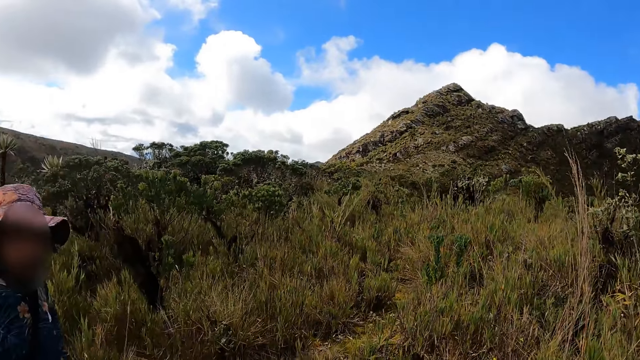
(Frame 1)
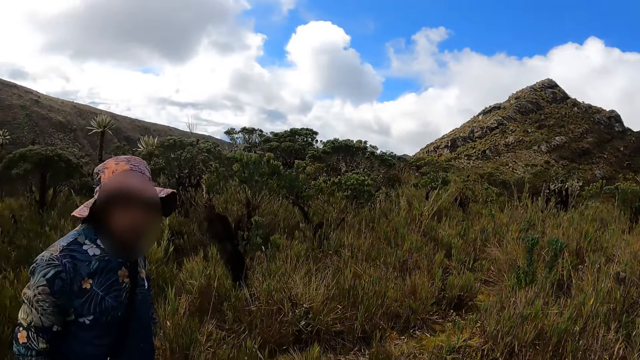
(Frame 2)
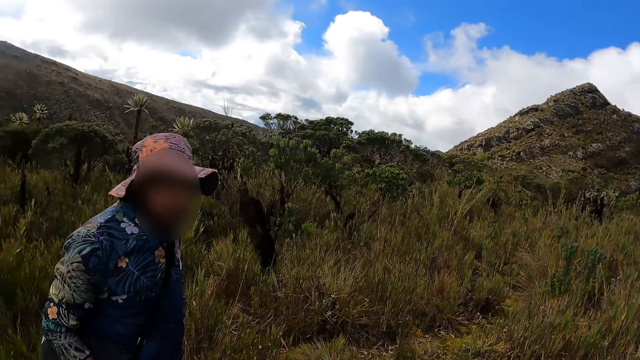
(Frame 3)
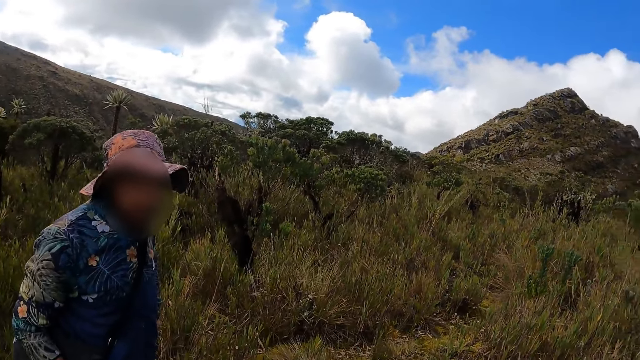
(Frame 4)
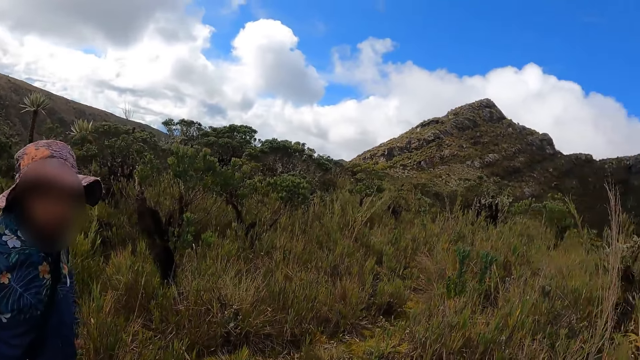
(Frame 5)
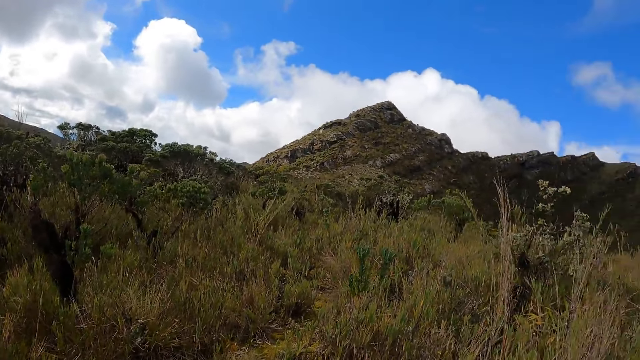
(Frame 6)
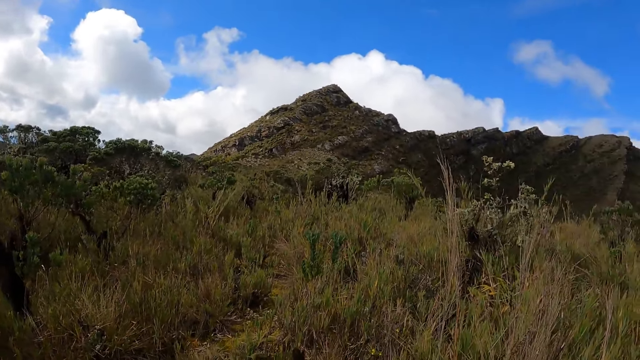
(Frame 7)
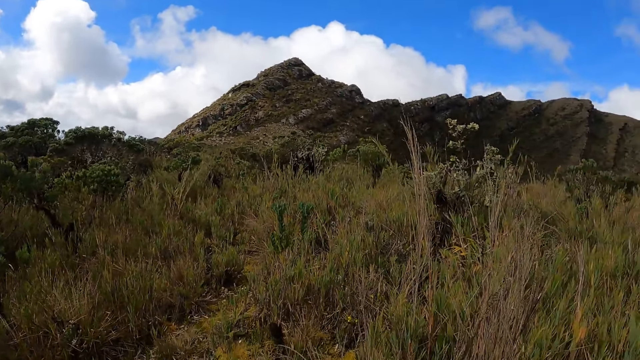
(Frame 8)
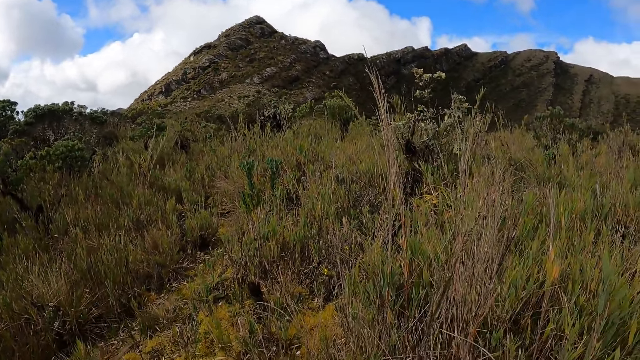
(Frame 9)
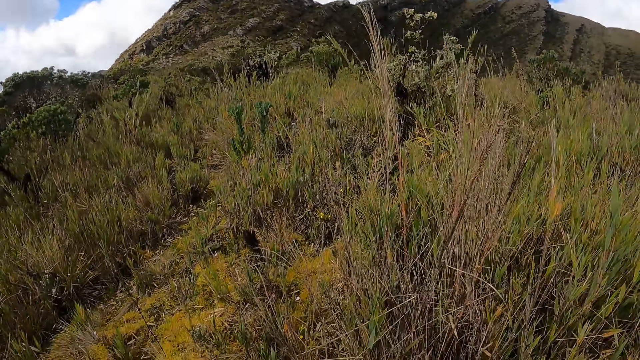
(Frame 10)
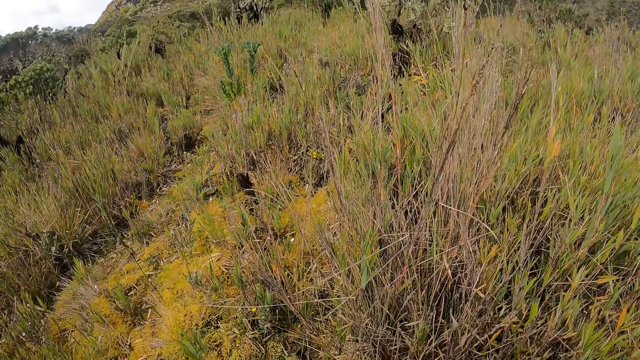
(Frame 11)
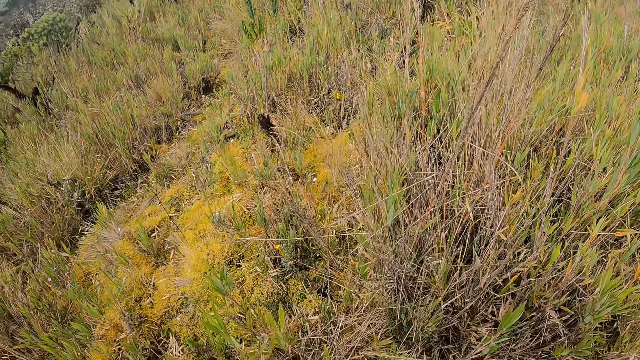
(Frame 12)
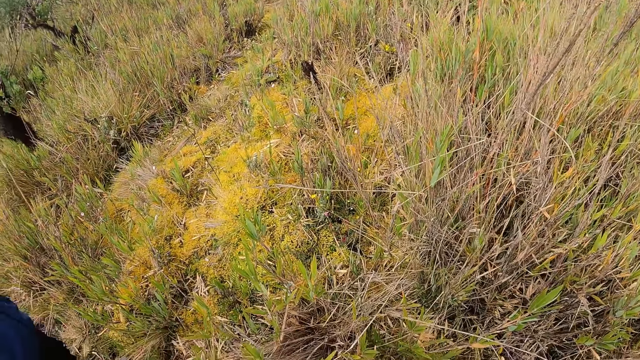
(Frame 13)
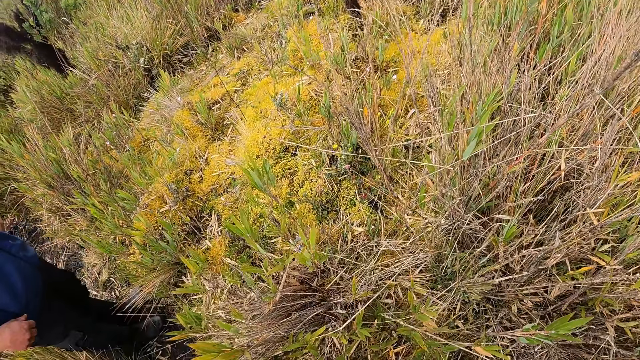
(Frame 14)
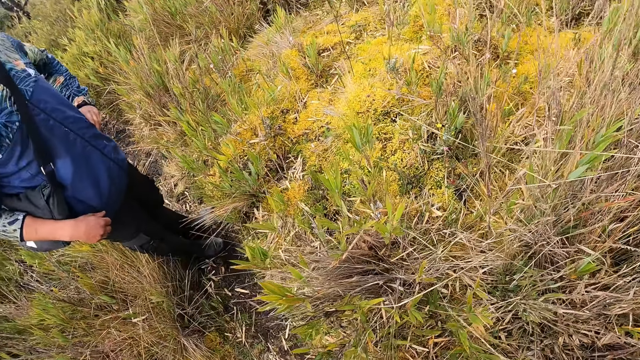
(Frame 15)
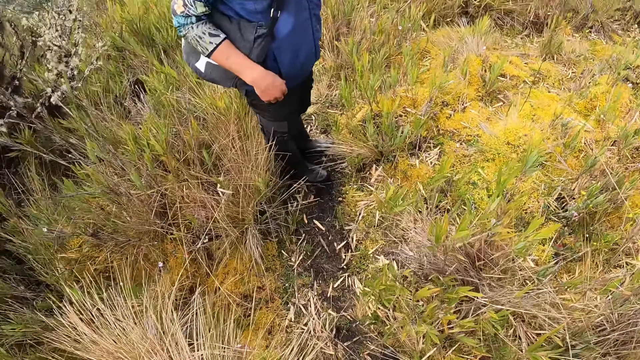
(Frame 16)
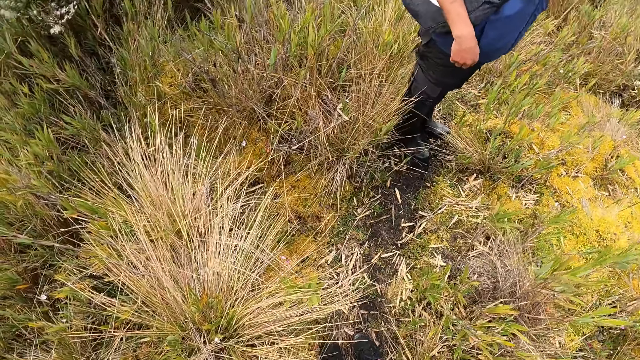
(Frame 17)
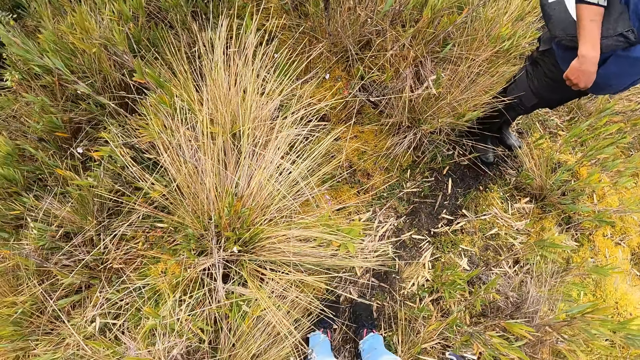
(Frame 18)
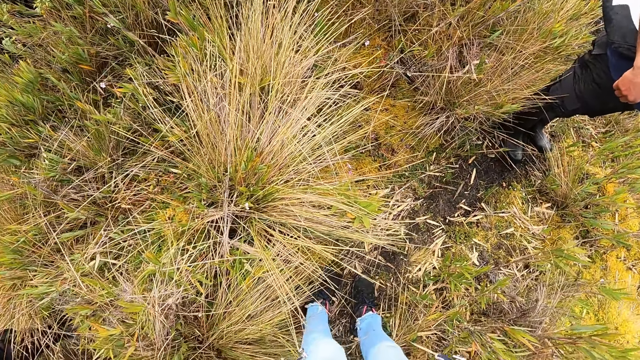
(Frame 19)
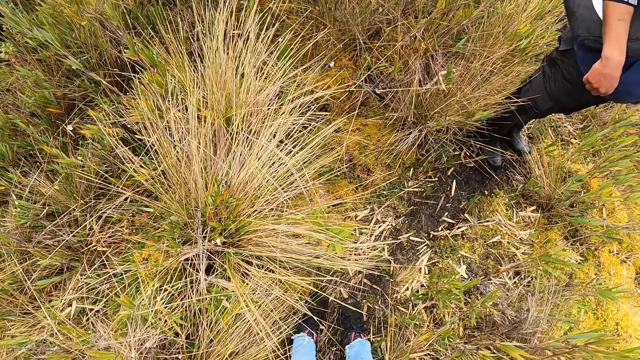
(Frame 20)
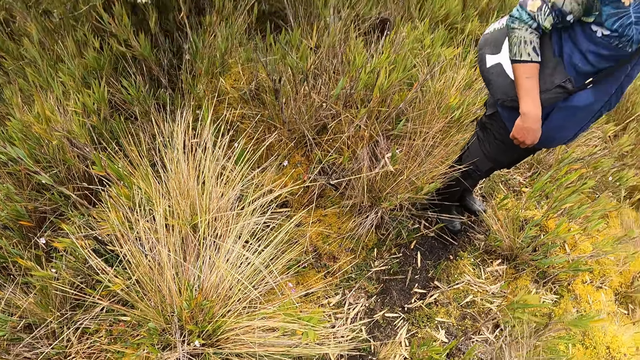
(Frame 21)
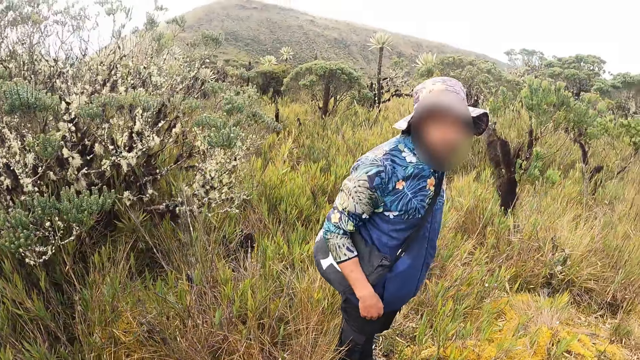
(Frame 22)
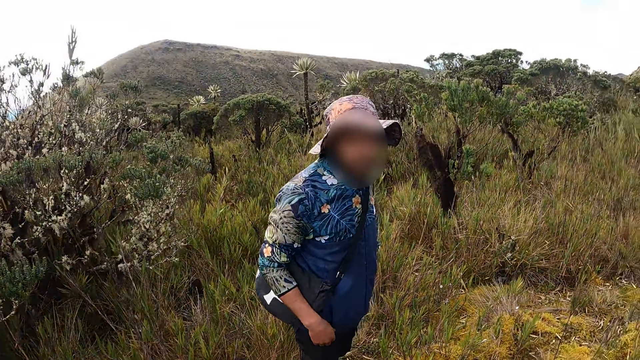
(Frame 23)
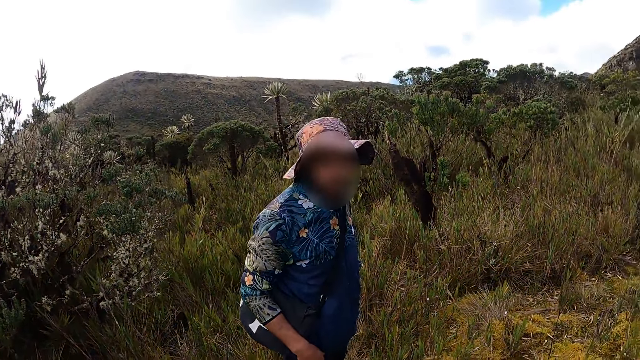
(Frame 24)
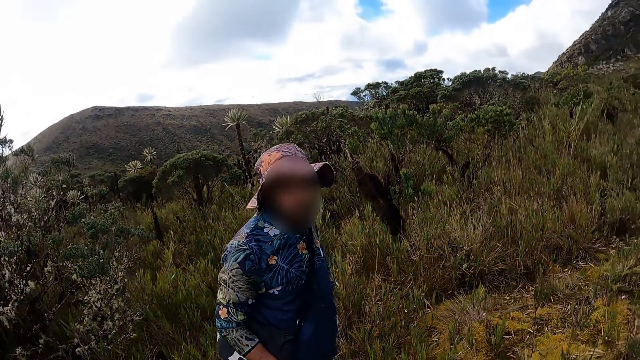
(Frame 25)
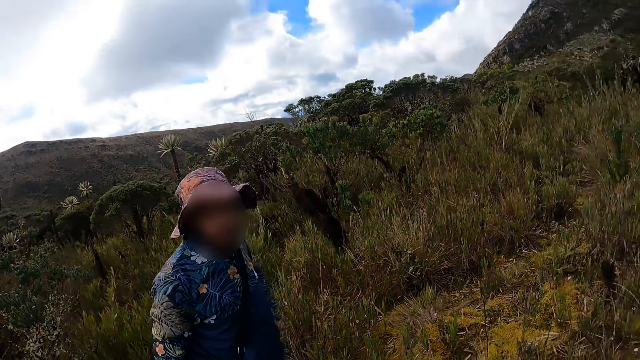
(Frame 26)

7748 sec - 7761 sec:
The camera wearer converses with a man. They turn around.

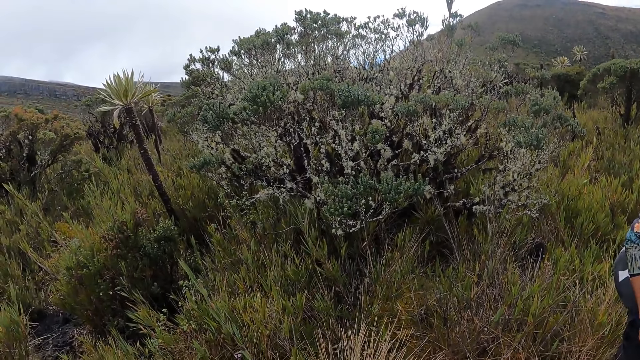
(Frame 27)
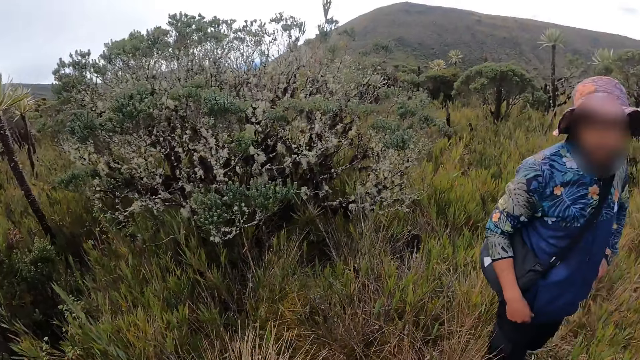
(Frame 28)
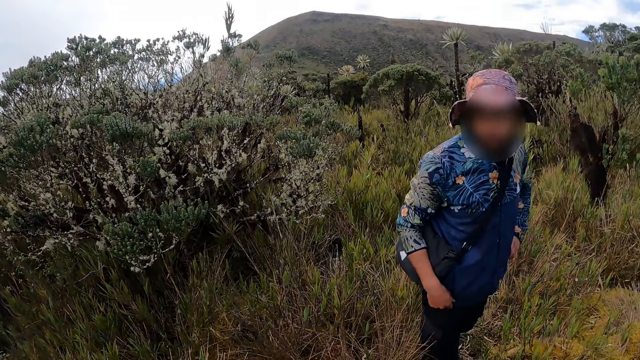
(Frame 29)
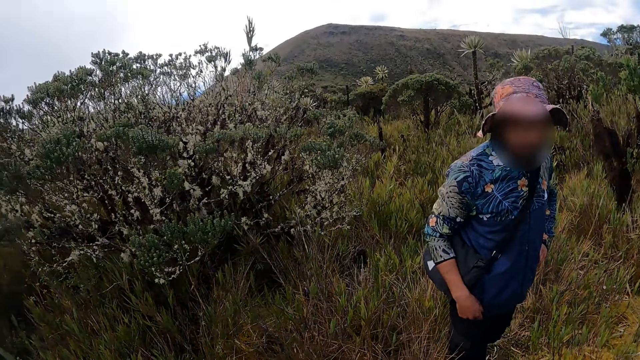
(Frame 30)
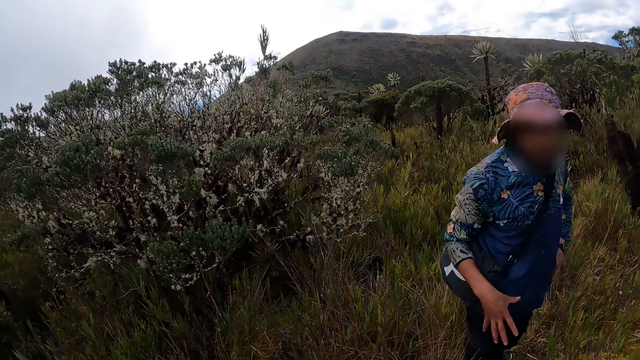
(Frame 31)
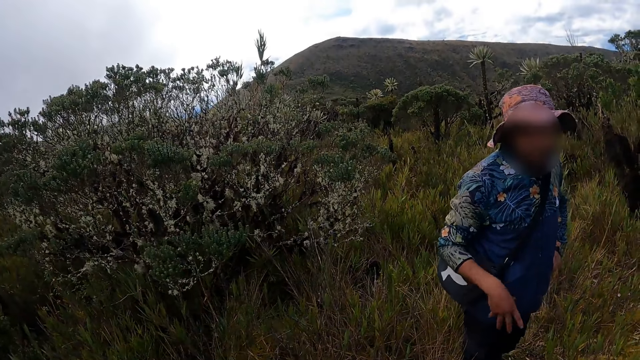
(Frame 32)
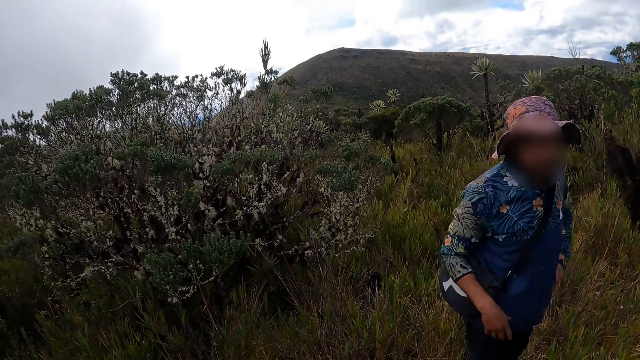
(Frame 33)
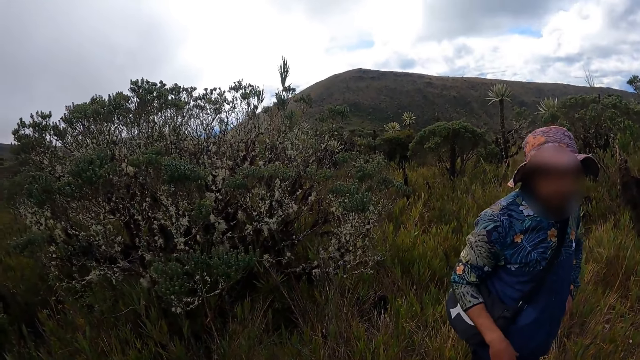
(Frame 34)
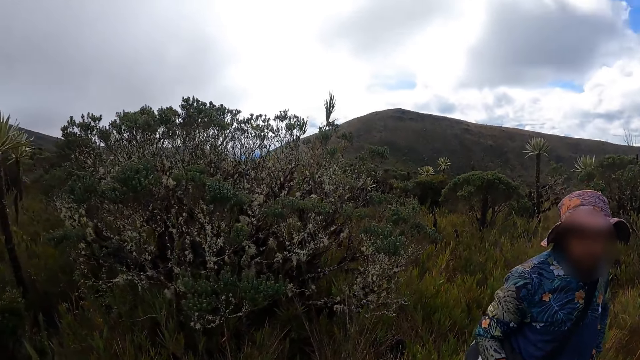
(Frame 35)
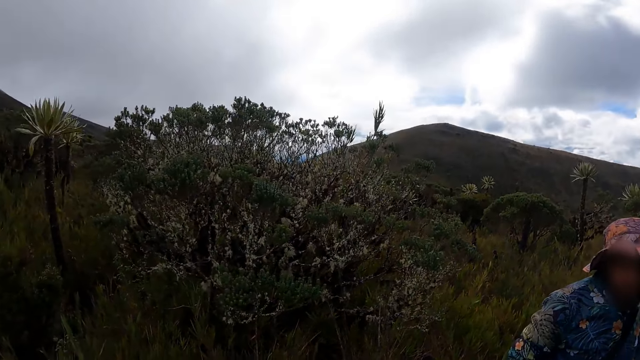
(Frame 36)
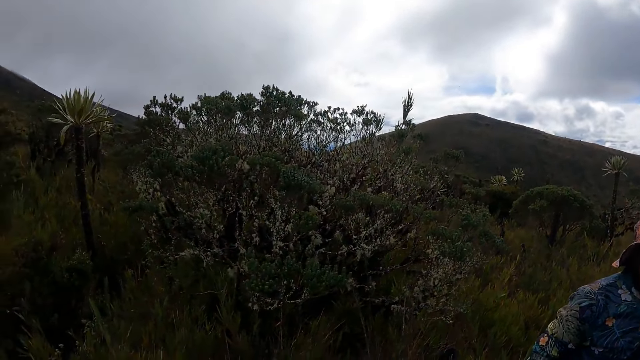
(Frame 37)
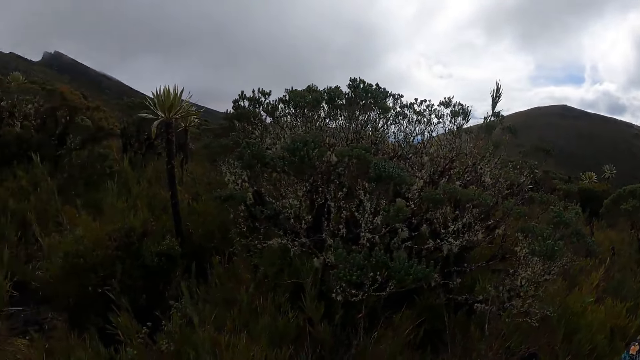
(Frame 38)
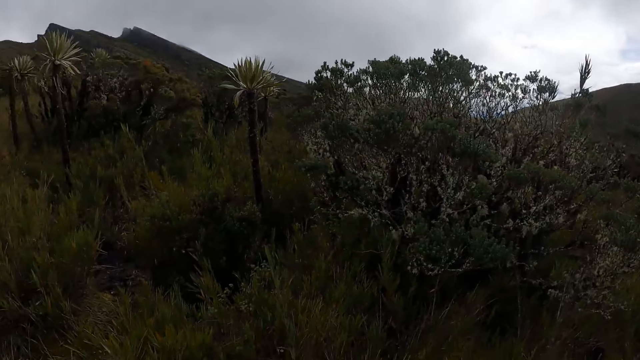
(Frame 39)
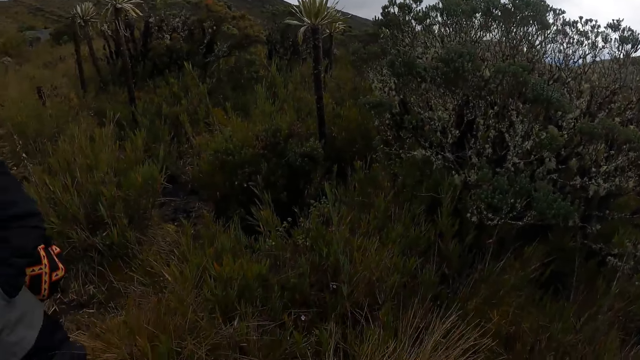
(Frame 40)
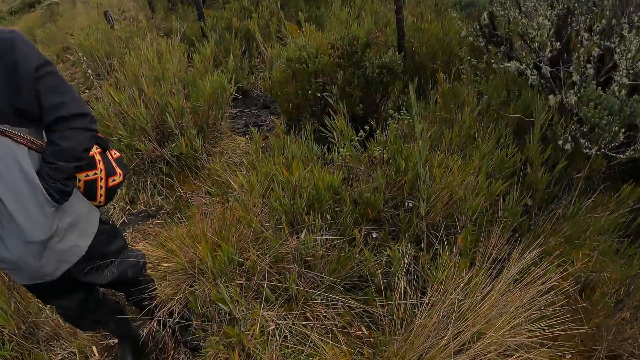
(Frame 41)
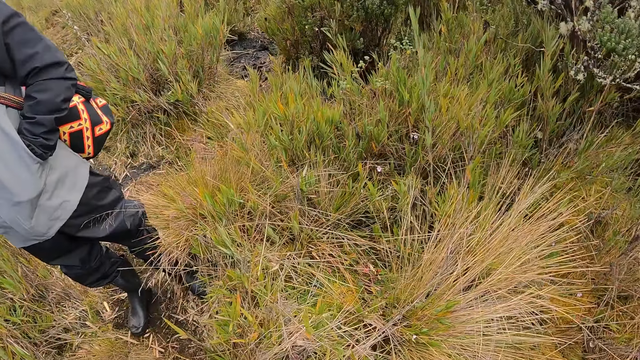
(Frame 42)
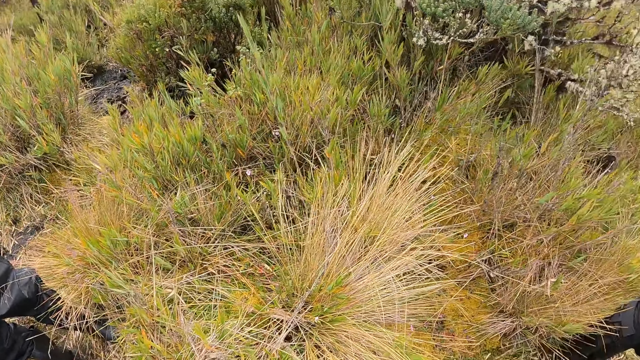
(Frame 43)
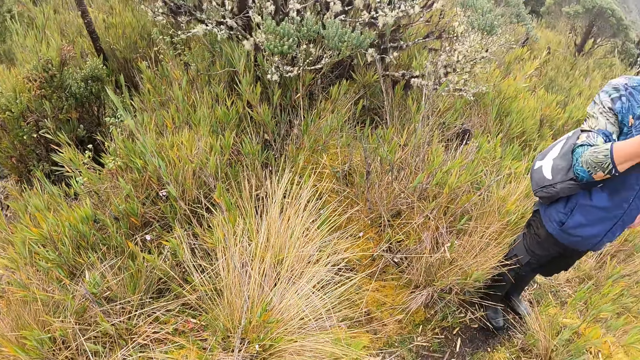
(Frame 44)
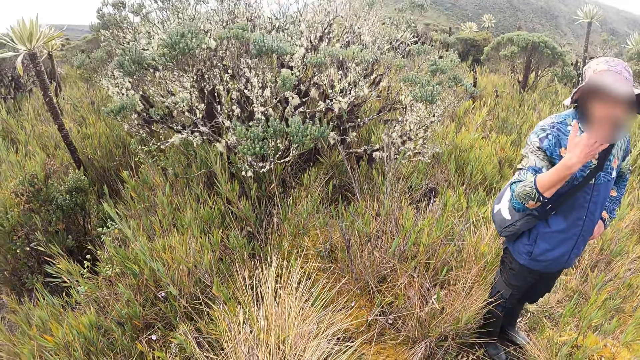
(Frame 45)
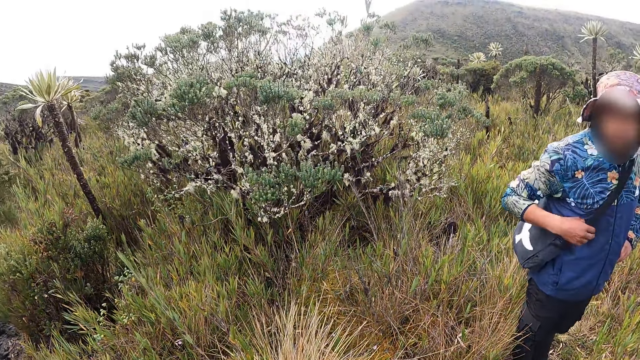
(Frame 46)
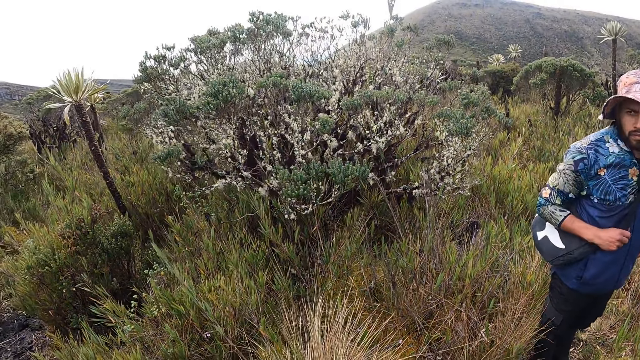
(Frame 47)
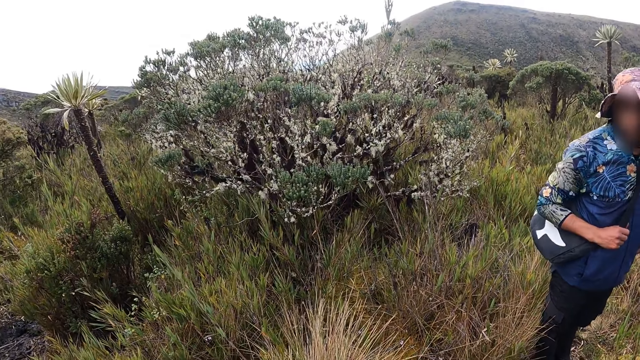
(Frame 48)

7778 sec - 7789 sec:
The camera wearer converses with a man. Another man touches his mouth with his right hand and holds a bag strap on his body with his left hand. The camera wearer interacts with the second man and a third man.
